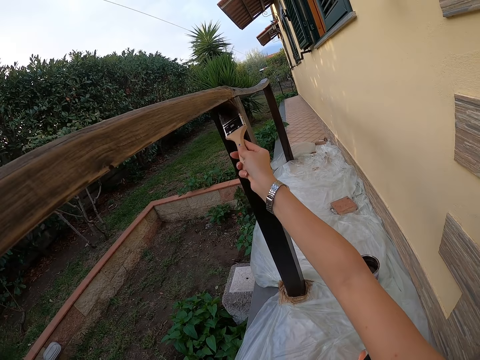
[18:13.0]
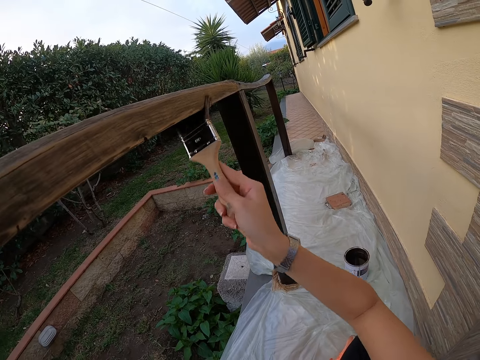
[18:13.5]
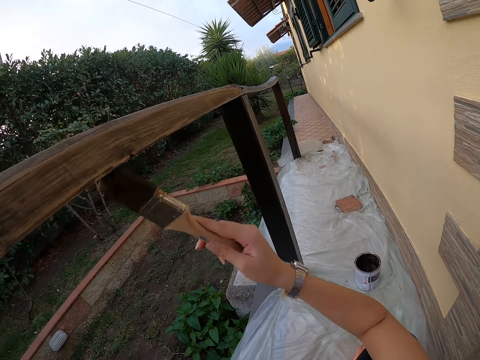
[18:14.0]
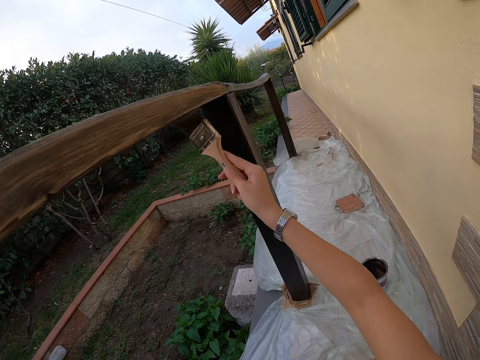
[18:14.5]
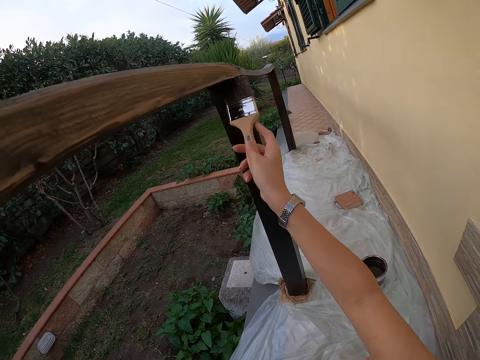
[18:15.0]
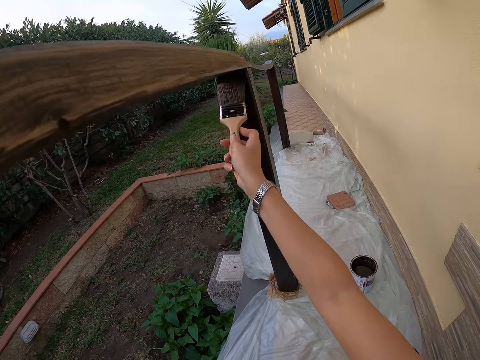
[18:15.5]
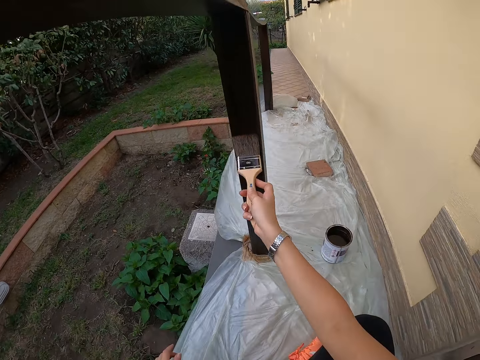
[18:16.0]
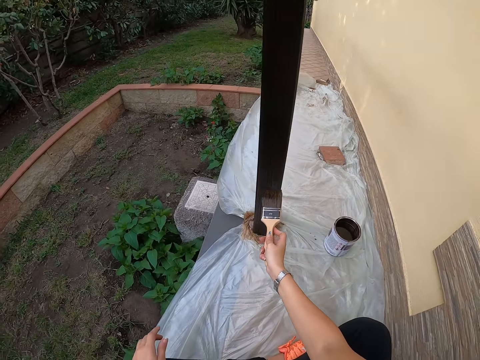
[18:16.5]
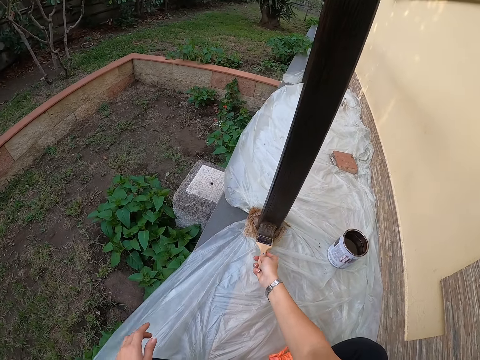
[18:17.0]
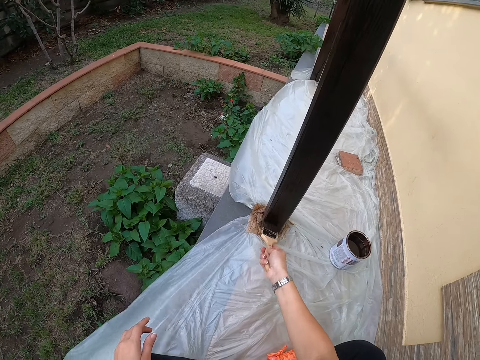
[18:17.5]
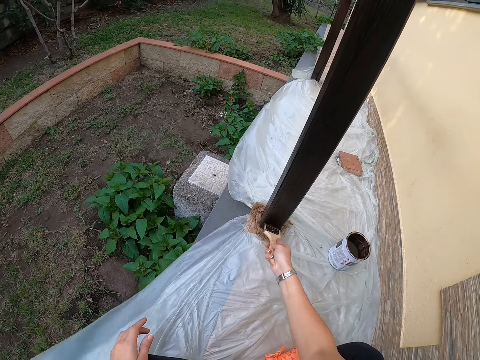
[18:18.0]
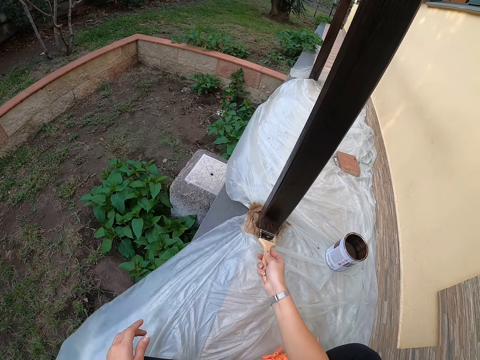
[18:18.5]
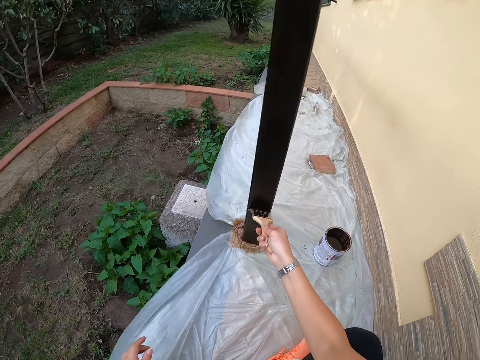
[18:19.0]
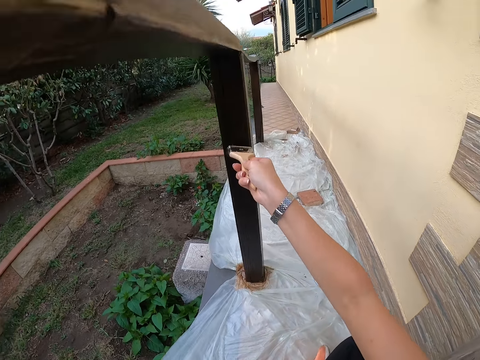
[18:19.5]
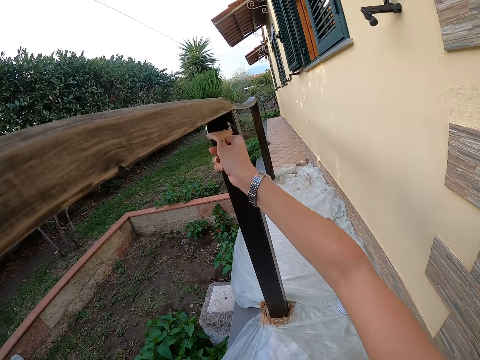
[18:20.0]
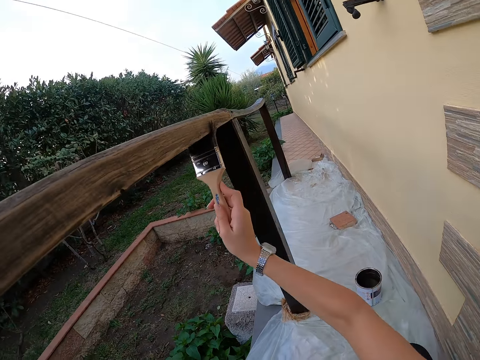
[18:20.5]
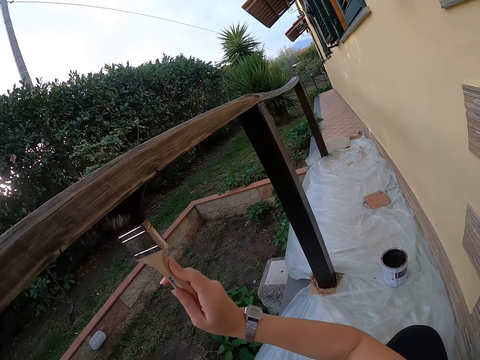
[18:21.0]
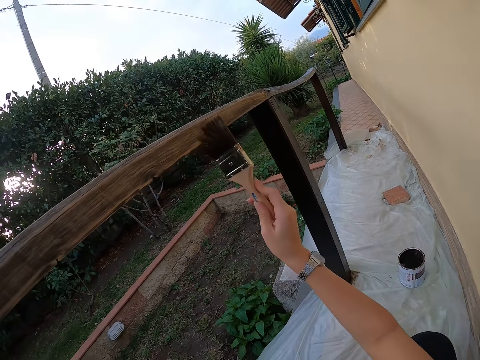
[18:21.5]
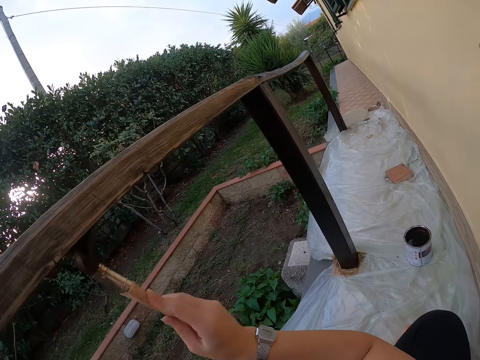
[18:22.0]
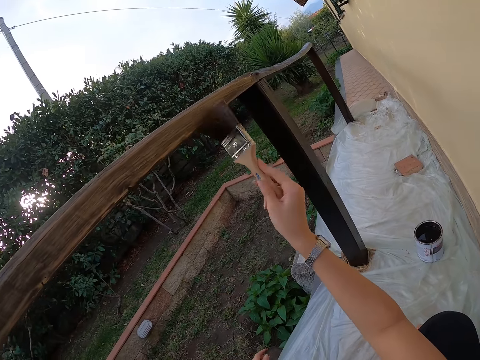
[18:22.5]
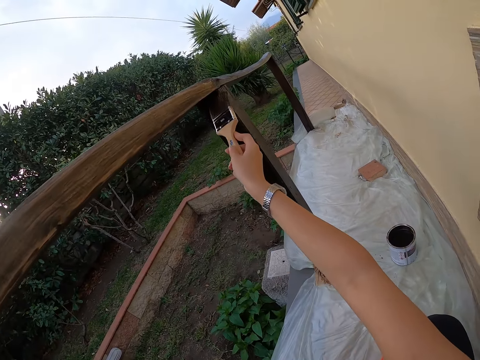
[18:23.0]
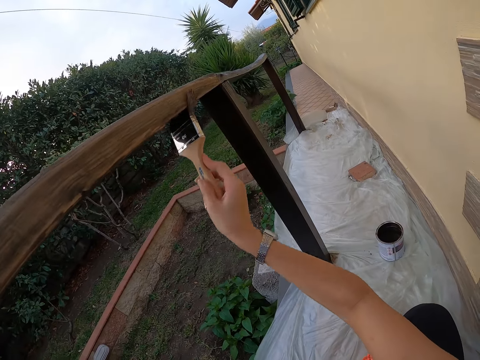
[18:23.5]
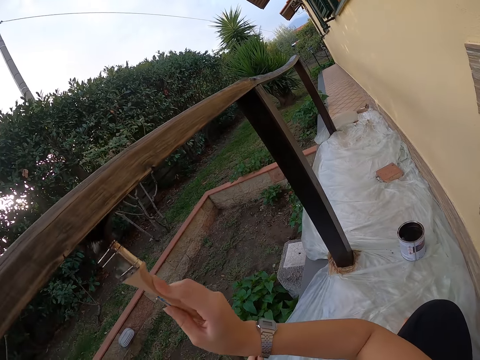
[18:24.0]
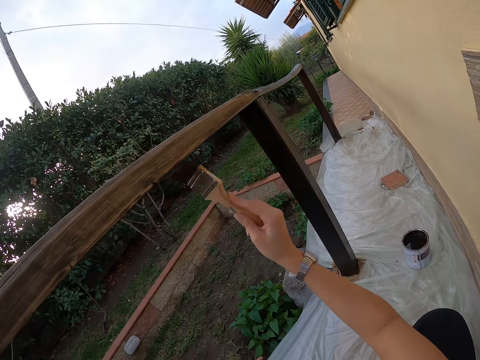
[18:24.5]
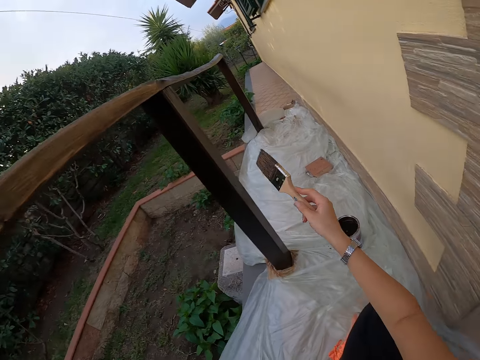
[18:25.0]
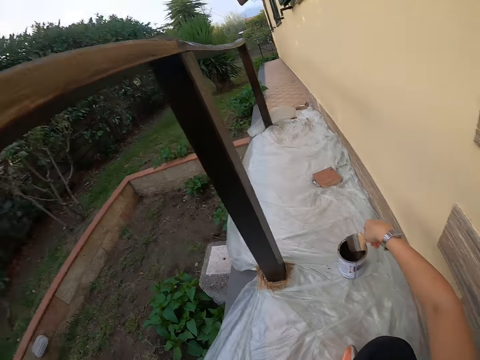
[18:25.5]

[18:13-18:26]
The camera wearer stops painting the balcony.

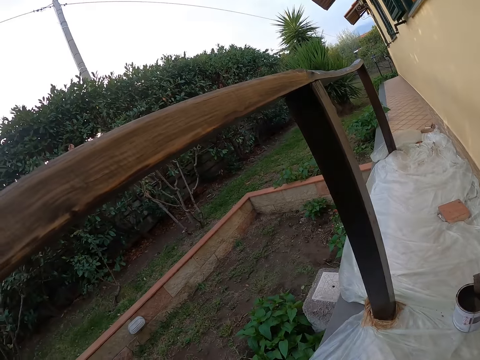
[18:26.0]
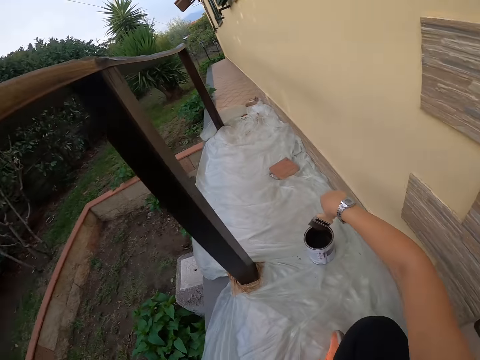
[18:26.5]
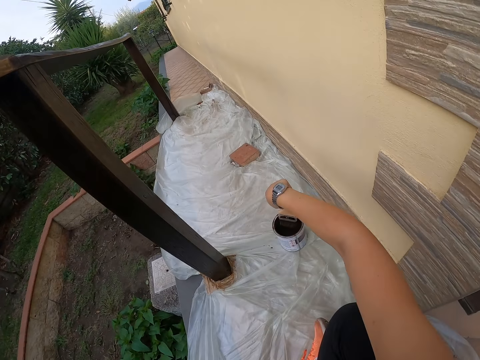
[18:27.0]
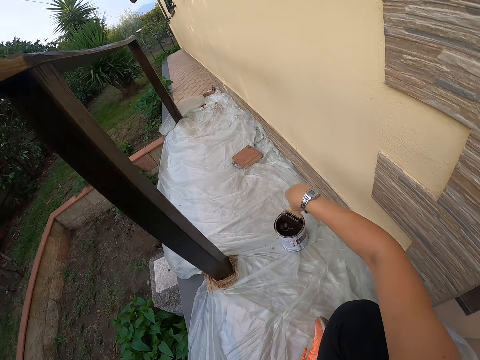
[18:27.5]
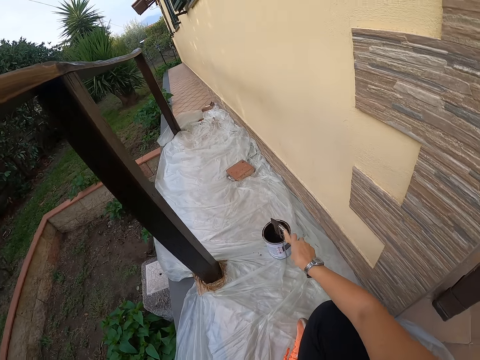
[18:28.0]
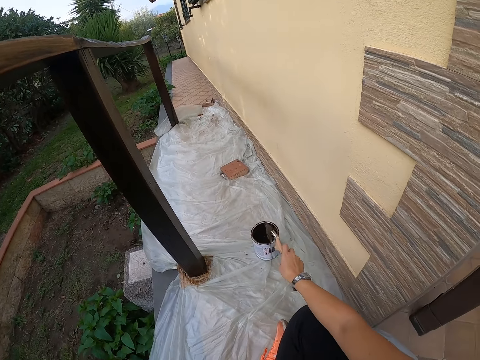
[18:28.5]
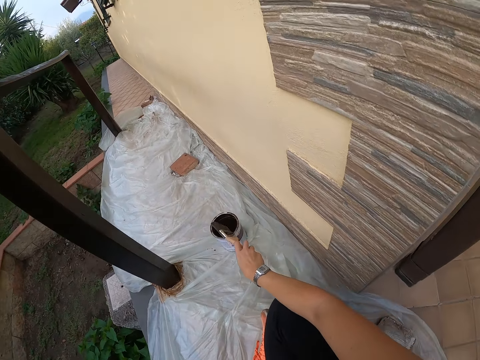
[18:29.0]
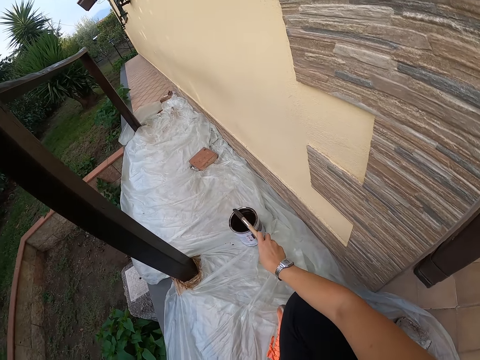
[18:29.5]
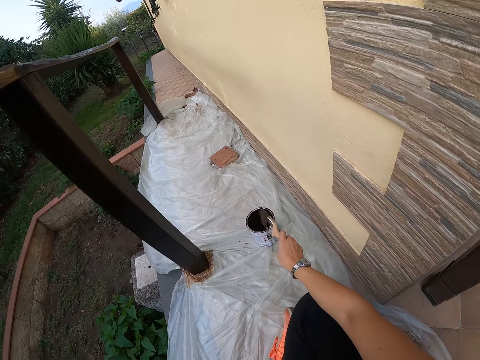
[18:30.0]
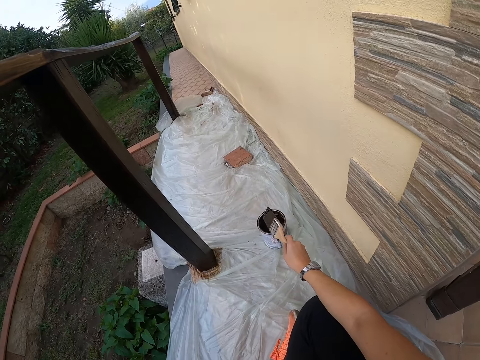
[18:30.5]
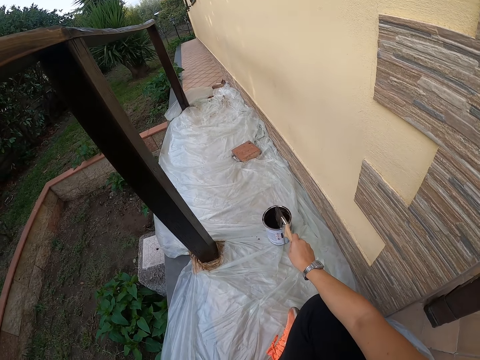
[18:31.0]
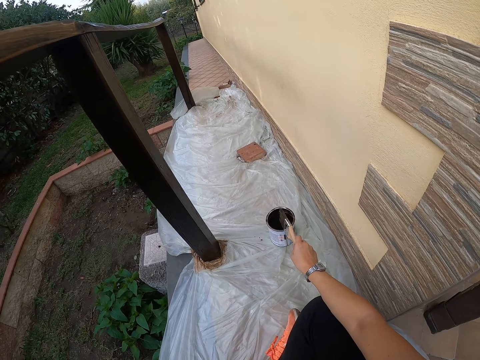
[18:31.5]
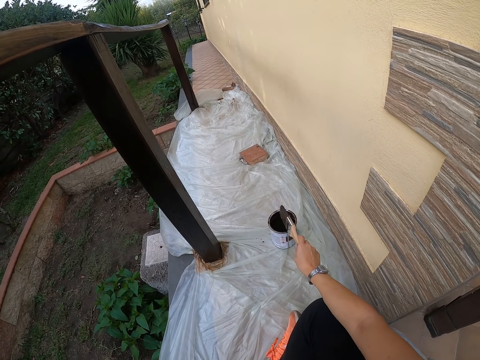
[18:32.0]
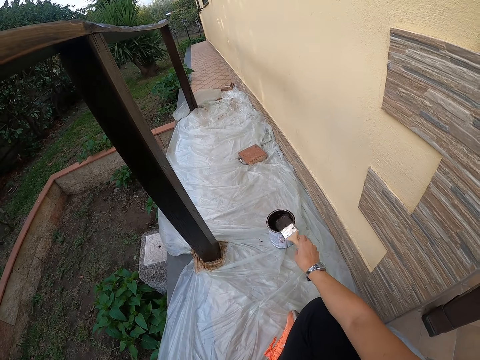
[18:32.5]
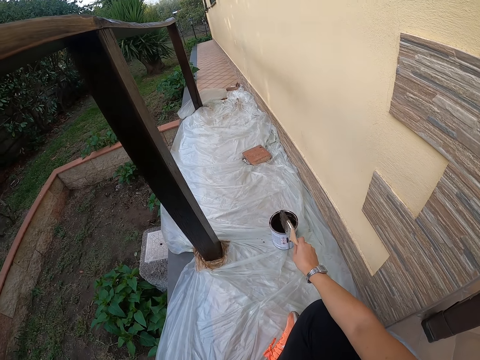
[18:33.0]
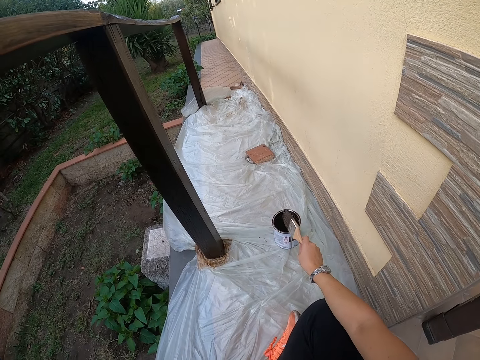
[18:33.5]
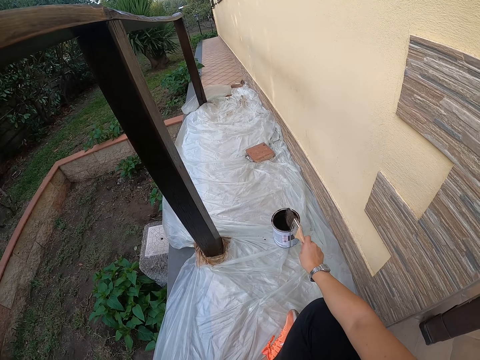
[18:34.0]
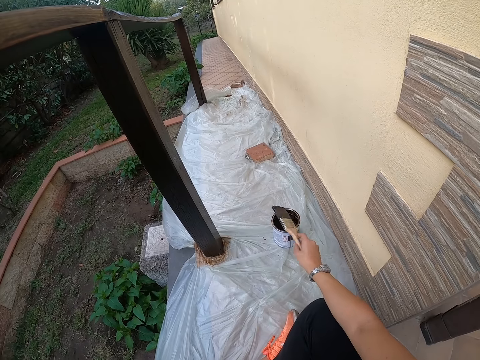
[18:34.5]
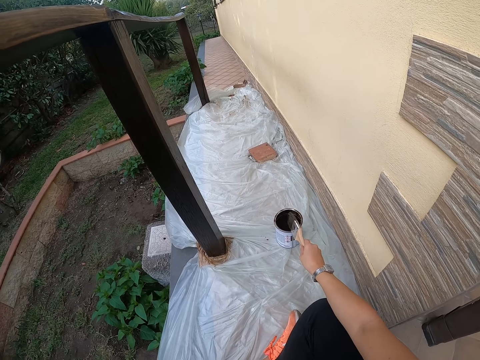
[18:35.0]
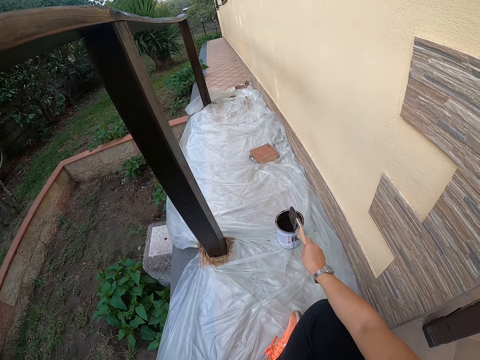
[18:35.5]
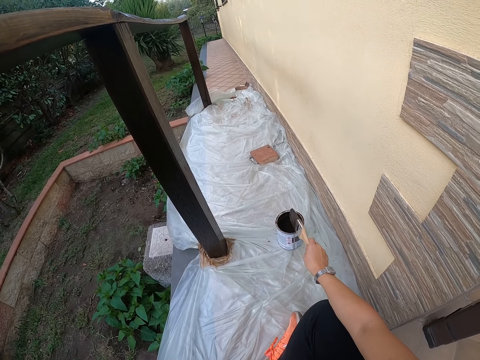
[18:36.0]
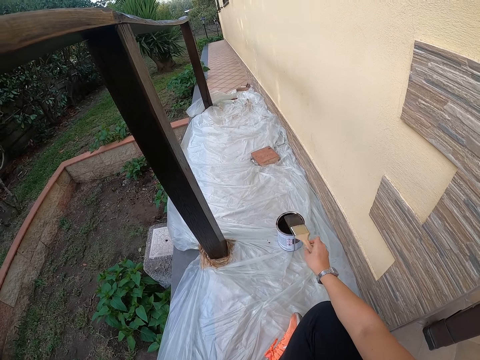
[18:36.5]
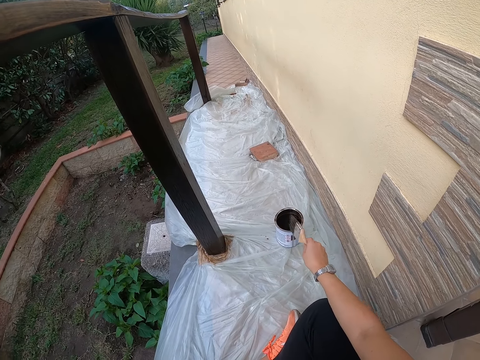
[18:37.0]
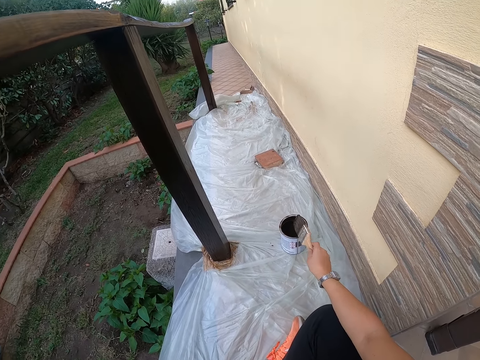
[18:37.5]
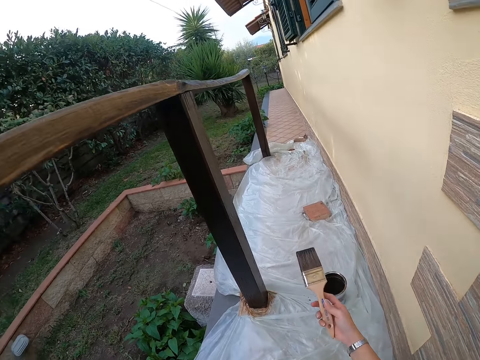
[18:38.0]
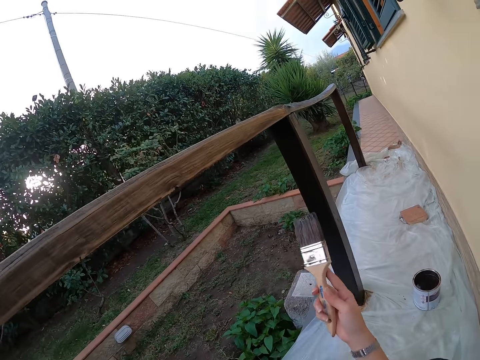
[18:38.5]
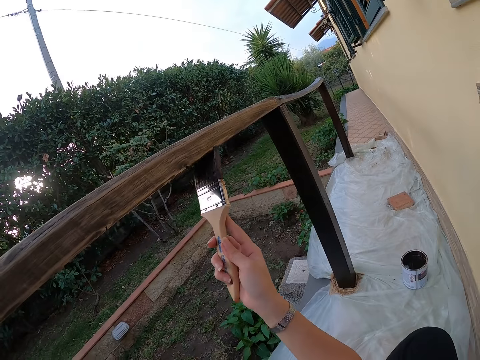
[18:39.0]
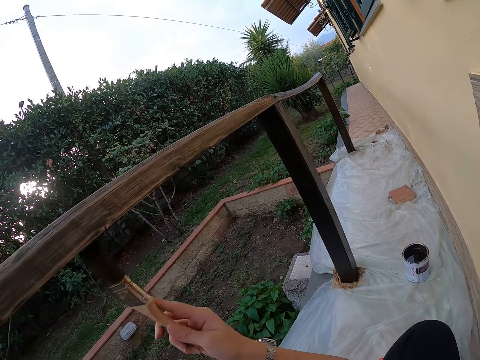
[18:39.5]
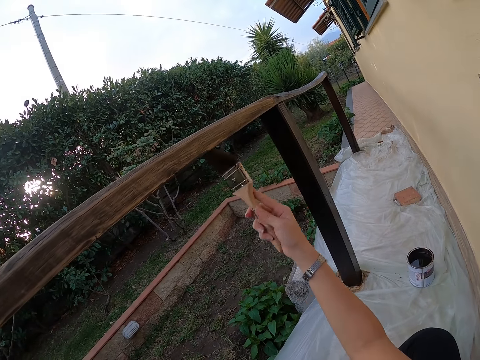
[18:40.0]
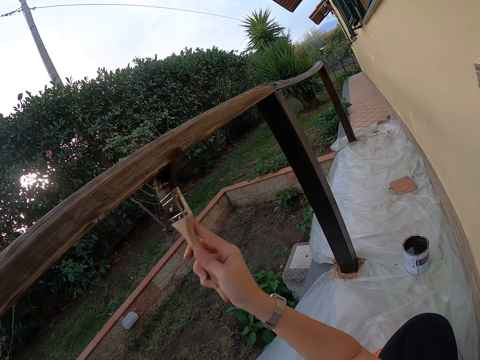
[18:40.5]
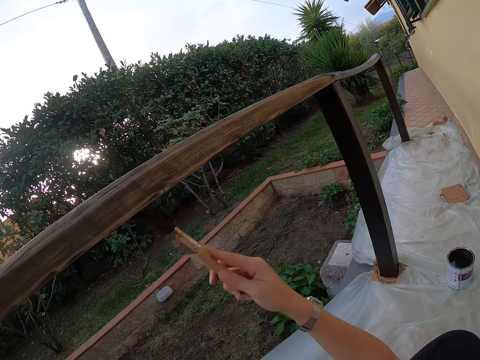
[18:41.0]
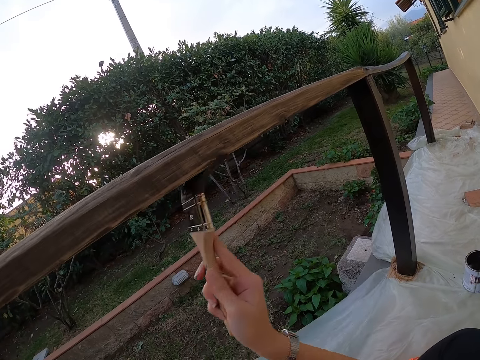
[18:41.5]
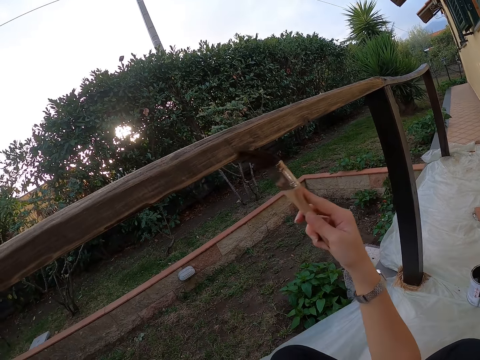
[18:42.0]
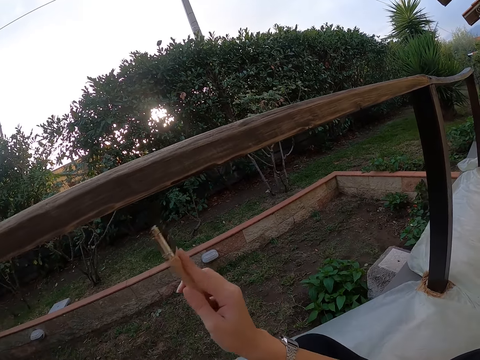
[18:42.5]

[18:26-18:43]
The camera wearer takes some paint from the paint can with the paint brush. They hit the top of the paint can with the paint brush. They turn the paint brush. They hit the can of paint. They turn the paint brush. They hit the paint brush on the can of paint. They turn the paint brush. They hit the paint brush on the can of paint. They turn the paint brush. They hit the can with the paint brush. They stop hitting the paint can with the paint brush. They lift up the paint brush. They paint the balcony with the paint brush.
